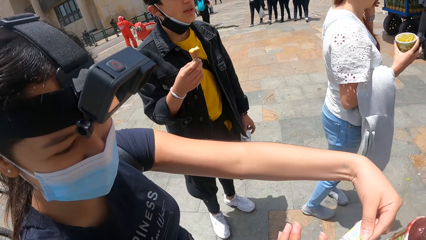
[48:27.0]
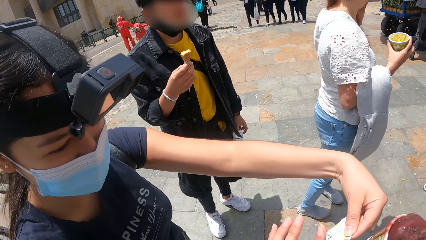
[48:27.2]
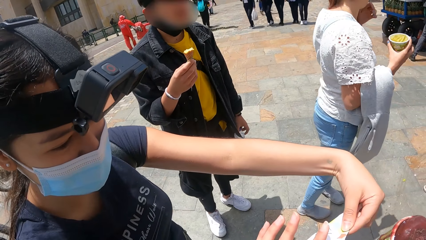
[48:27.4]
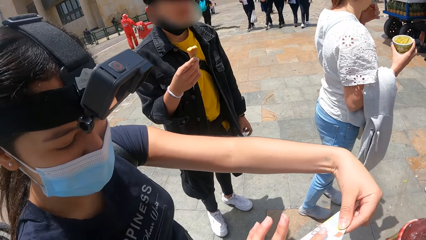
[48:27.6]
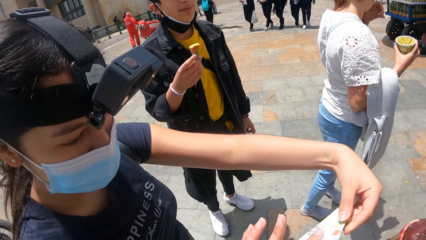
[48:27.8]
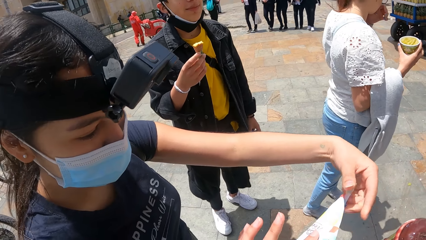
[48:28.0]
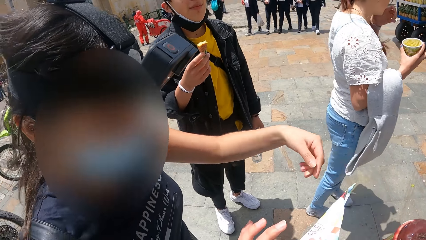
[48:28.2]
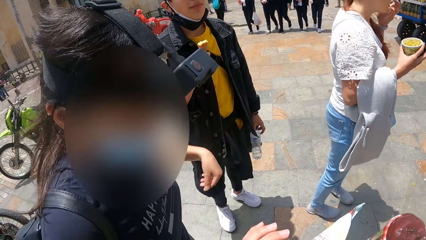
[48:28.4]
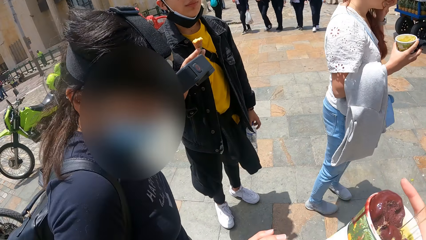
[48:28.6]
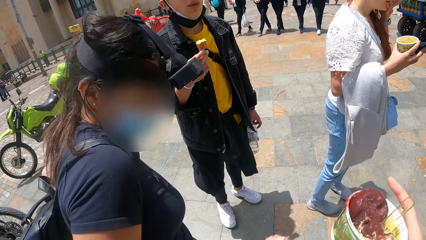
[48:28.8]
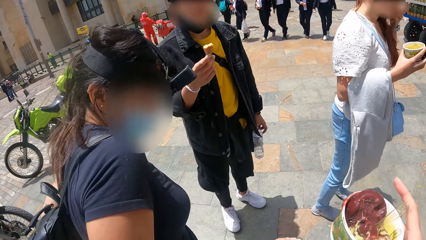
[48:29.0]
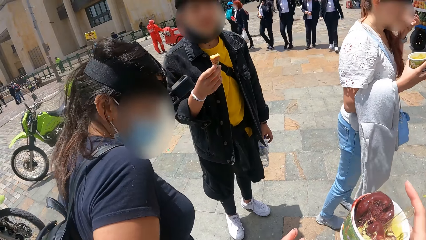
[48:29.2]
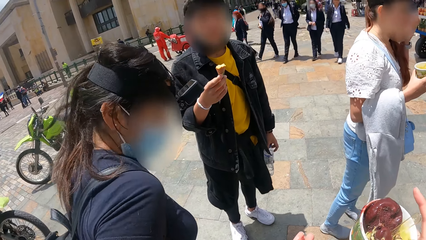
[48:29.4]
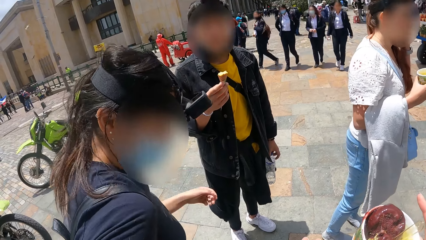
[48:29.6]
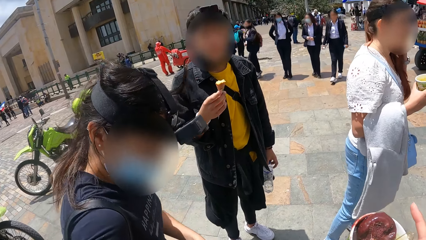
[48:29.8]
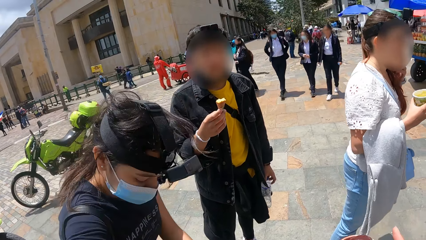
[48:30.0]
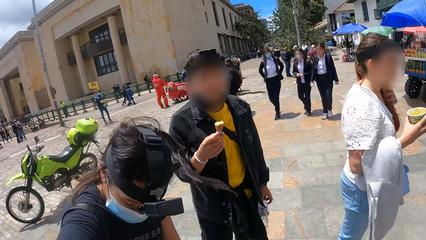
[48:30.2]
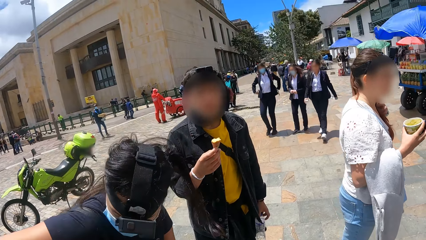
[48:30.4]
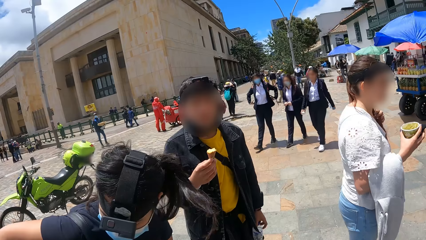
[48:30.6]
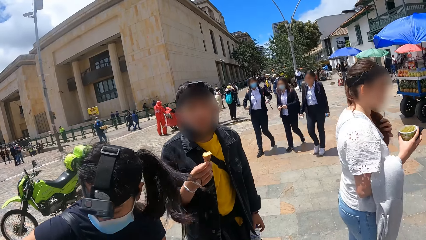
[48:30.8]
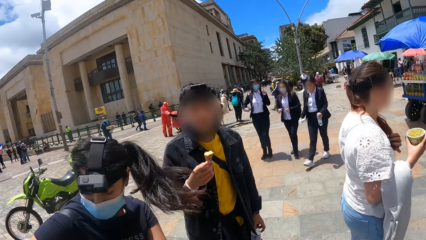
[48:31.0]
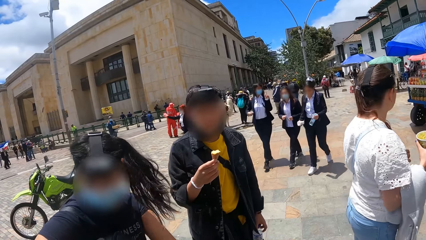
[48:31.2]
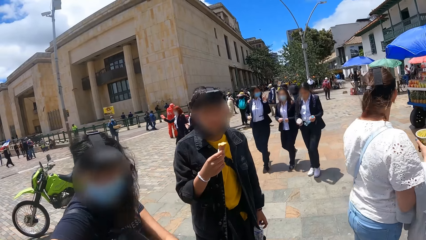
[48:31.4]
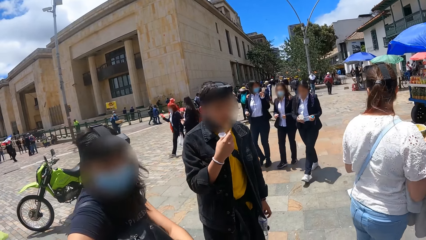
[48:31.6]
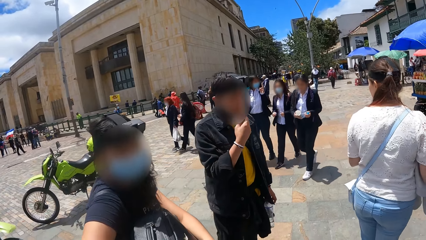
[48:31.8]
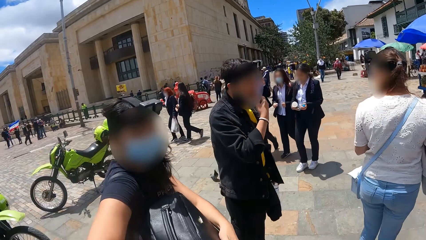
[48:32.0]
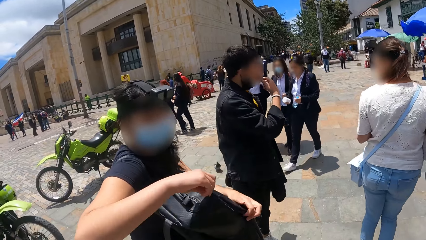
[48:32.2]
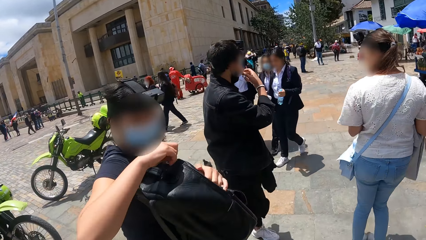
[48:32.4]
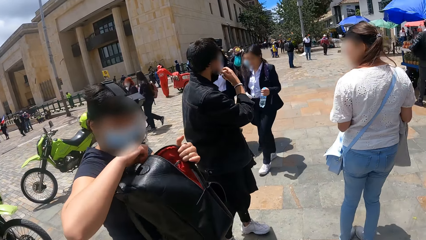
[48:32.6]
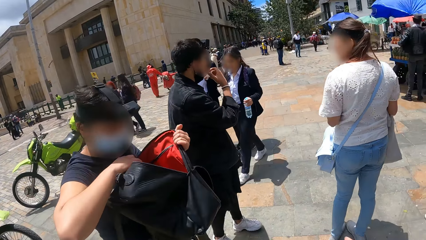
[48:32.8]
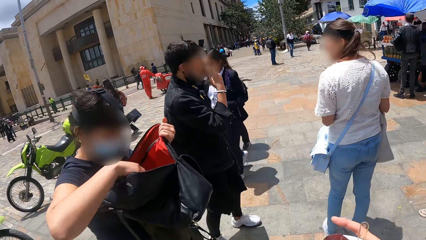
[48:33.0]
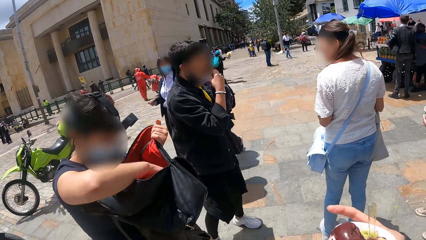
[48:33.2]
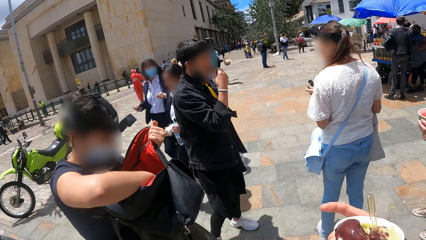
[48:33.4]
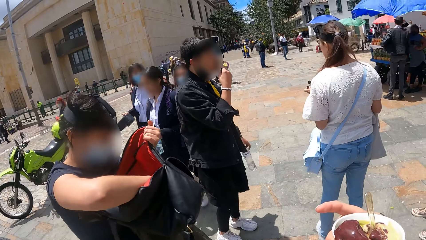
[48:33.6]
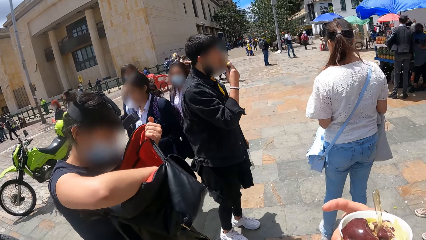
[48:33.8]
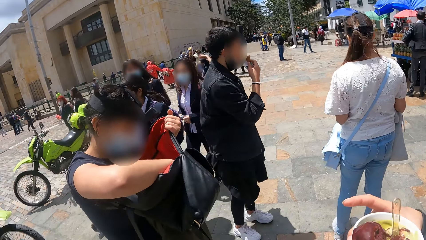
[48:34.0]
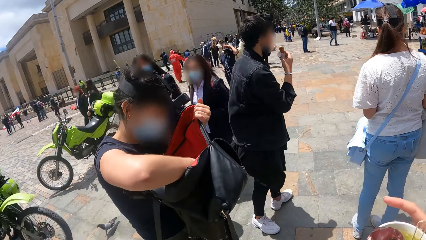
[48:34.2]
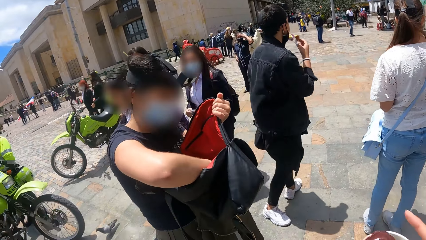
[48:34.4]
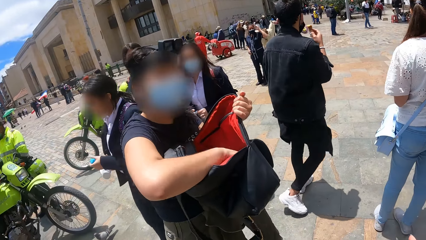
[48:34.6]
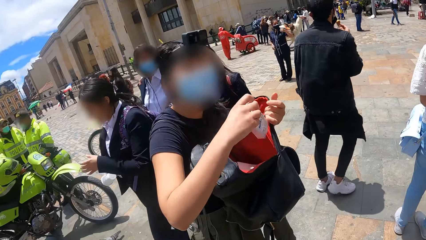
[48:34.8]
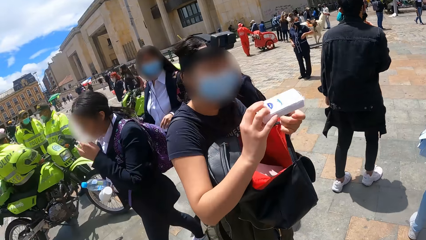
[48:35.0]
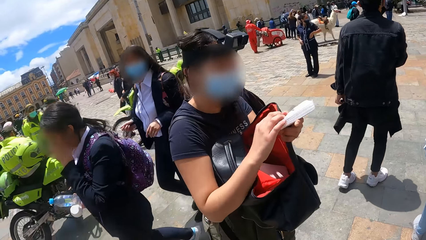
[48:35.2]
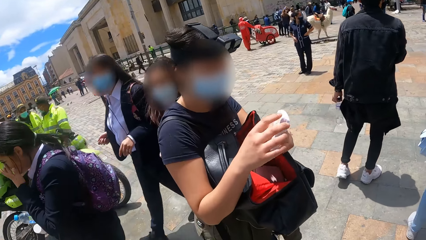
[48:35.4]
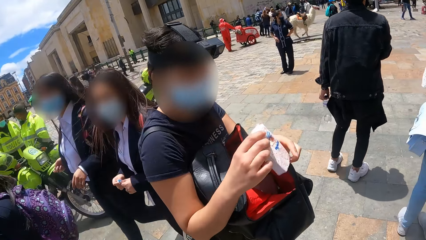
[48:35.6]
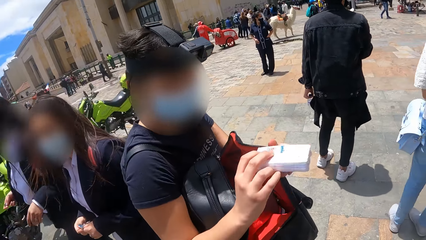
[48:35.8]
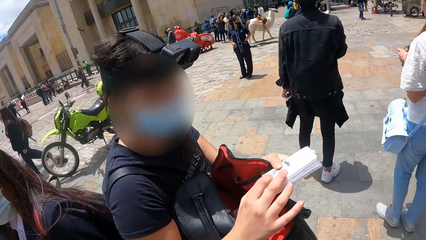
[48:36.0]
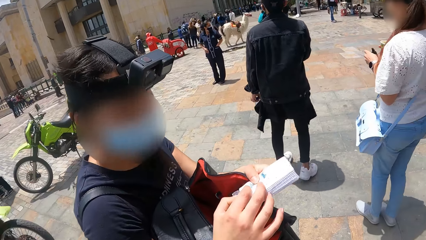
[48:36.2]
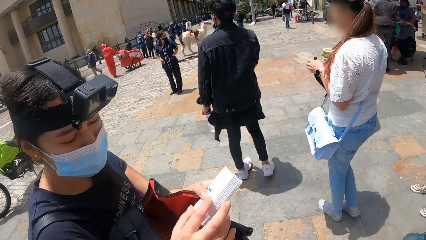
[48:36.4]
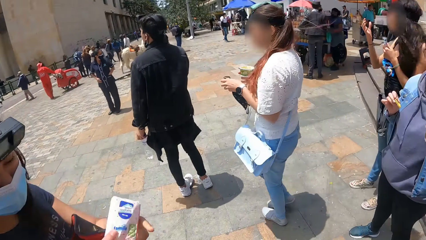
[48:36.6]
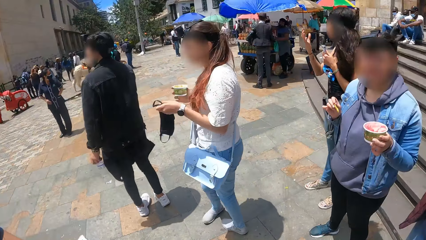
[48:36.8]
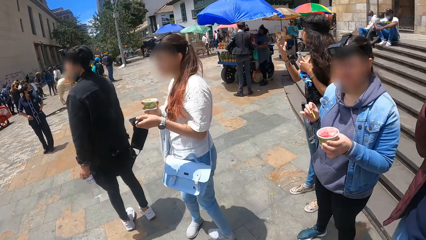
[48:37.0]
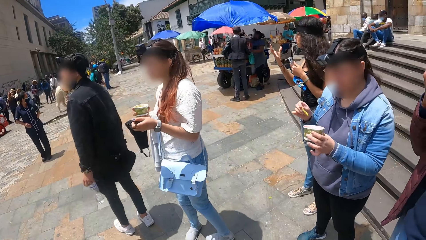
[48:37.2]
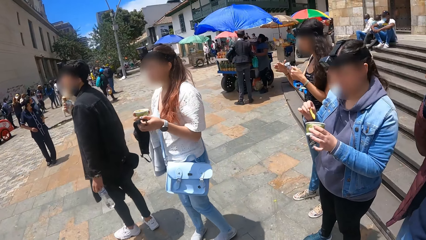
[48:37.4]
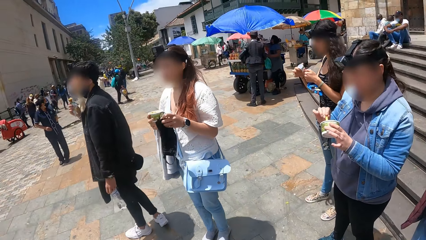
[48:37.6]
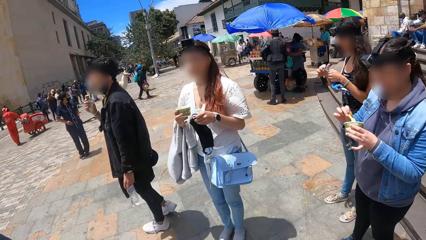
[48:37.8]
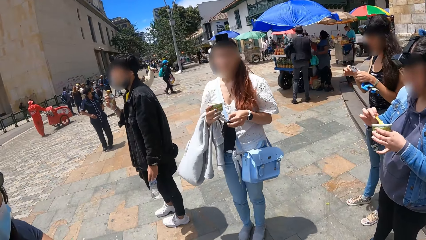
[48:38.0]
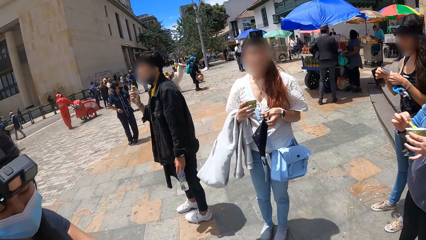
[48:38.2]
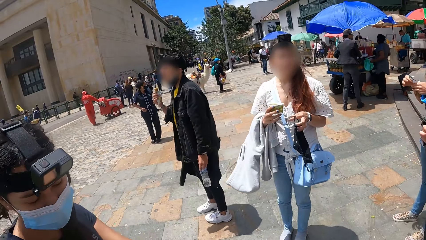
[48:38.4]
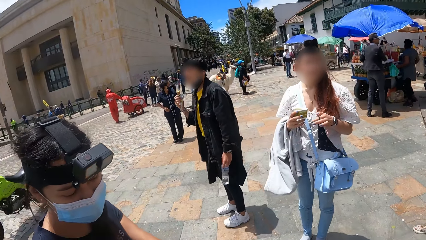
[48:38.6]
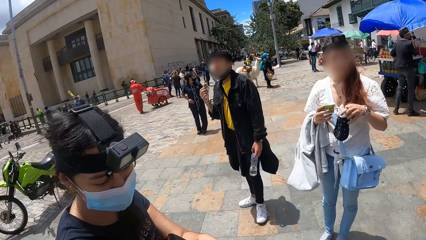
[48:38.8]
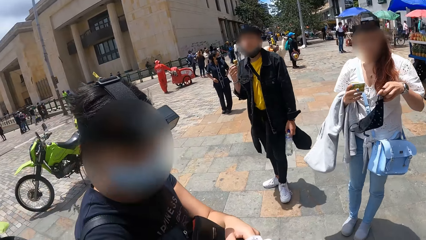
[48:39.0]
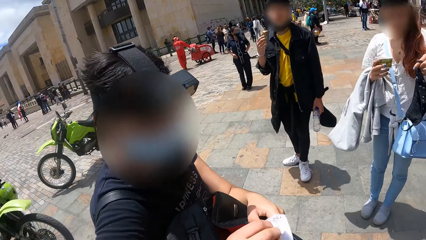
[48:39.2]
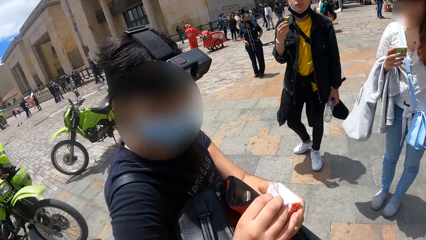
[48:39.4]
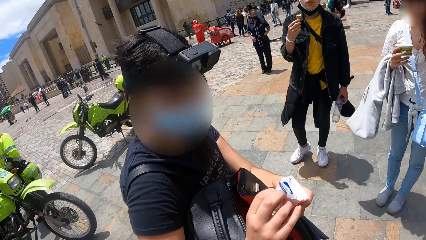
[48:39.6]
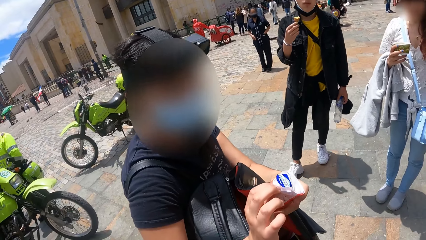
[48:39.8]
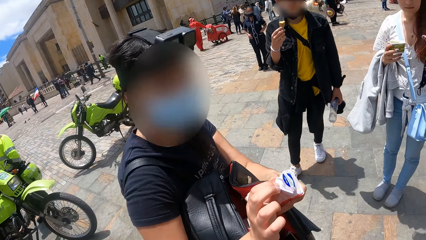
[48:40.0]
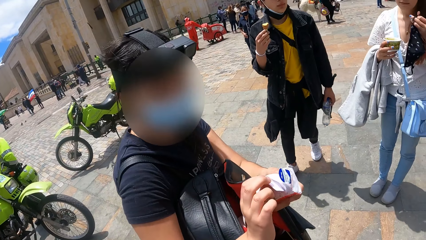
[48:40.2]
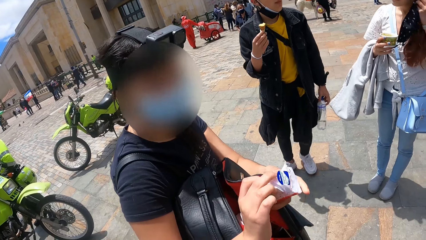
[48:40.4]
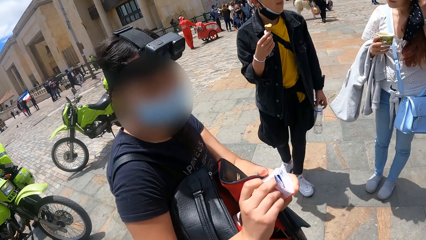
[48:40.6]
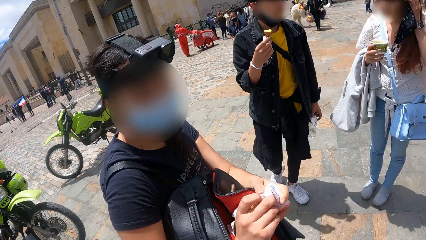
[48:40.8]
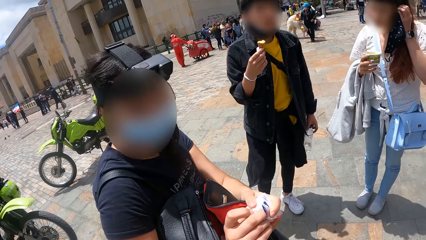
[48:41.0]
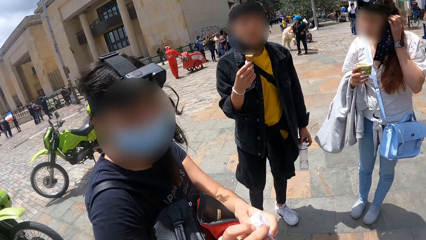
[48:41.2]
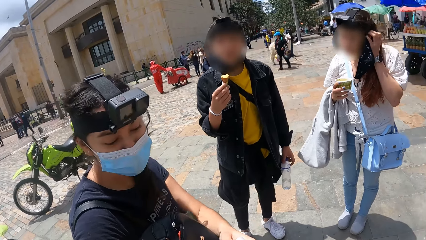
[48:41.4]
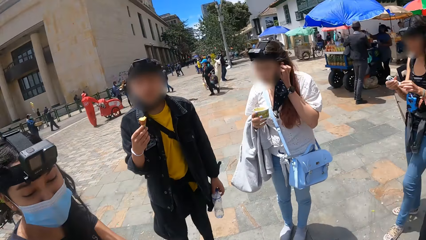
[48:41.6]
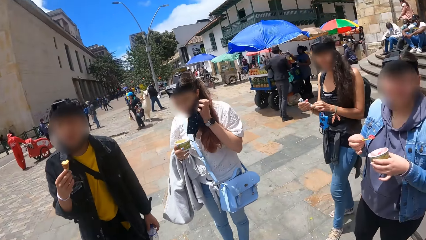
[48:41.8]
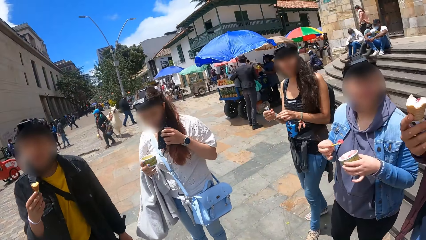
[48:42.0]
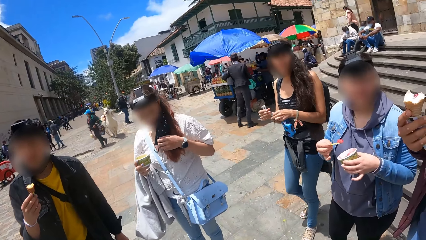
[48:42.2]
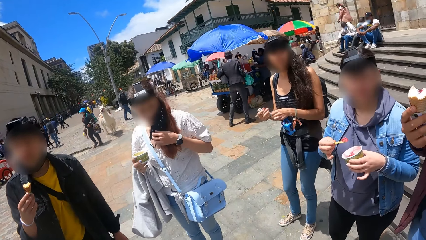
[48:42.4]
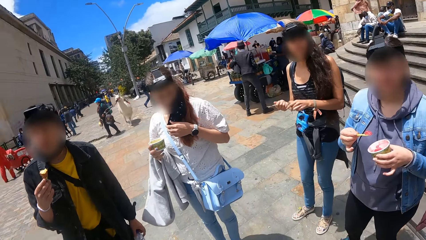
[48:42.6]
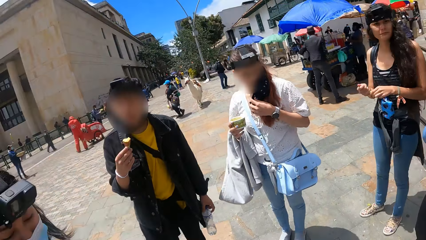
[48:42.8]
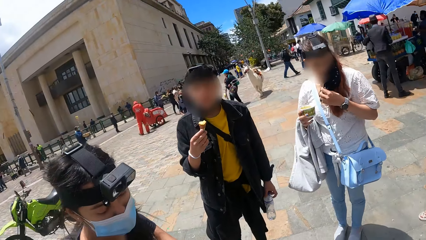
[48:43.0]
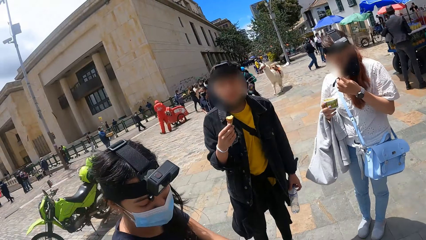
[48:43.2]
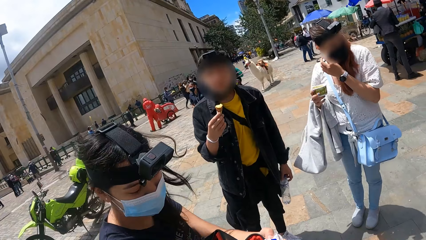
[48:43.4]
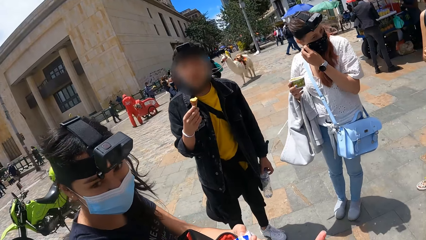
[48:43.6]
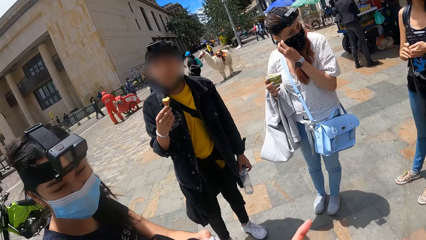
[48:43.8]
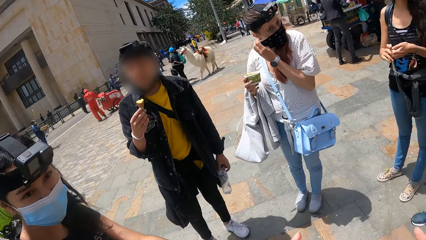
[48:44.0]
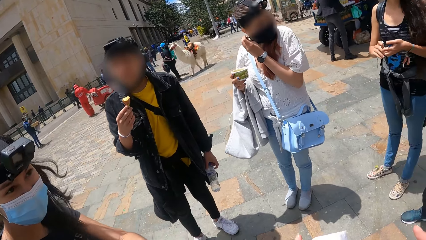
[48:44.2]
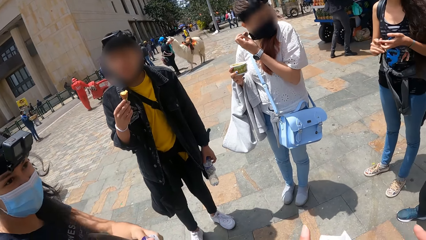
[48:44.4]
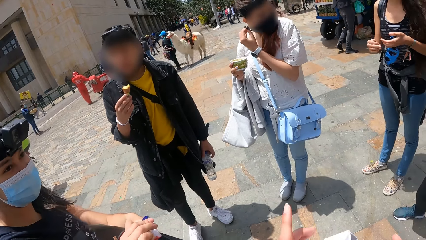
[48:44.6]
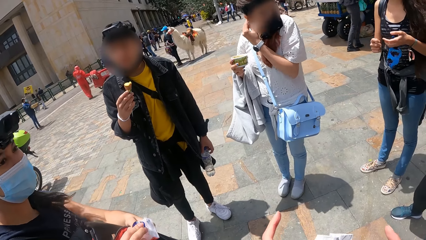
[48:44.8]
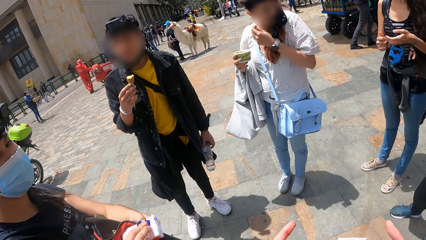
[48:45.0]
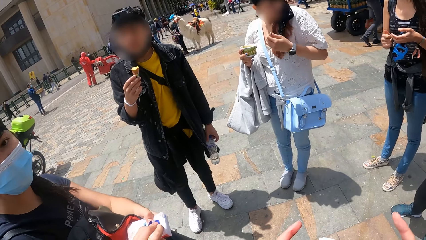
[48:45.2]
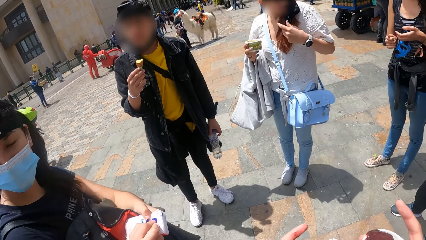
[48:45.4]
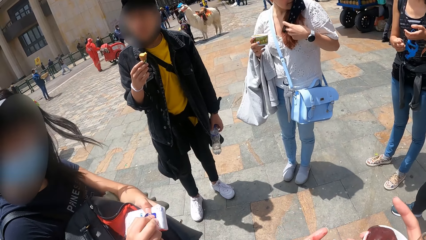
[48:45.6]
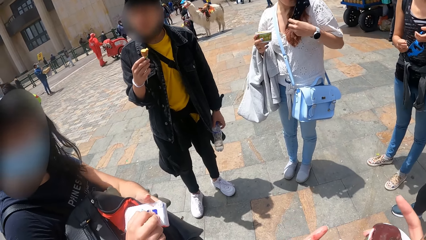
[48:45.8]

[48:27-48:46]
The camera wearer eats the ice cream. A person gives the camera wearer a paper. The camera wearer looks around the compound. They look at the person. The person opens her bag. She removes paper napkins. The camera wearer looks around. The person opens the paper napkins. The camera wearer looks around. The person gives the camera wearer a paper napkin.
